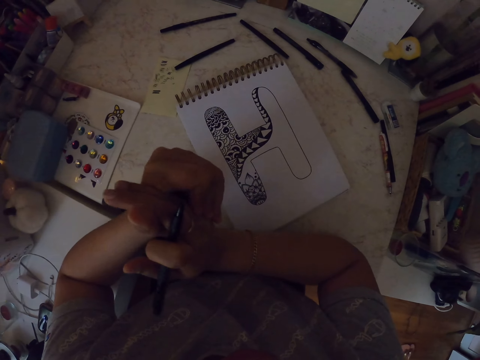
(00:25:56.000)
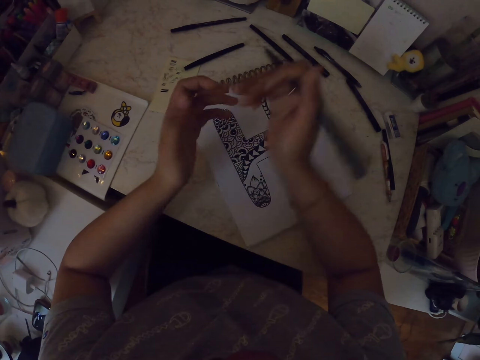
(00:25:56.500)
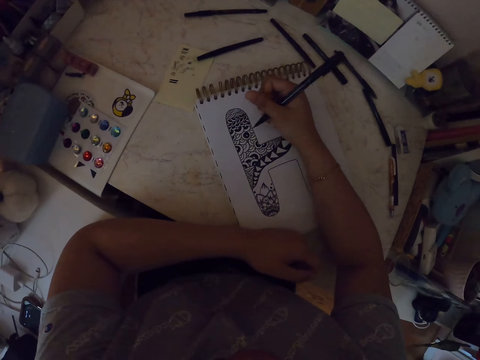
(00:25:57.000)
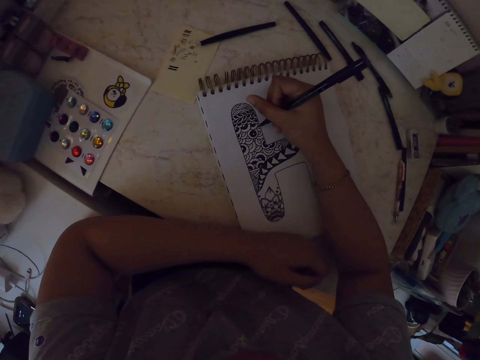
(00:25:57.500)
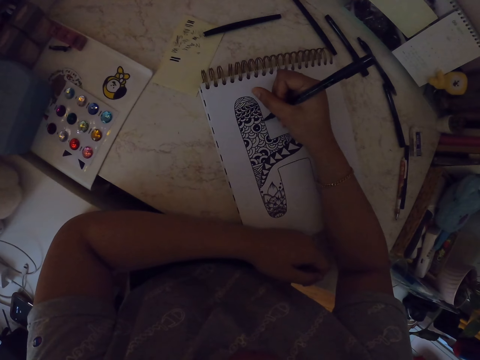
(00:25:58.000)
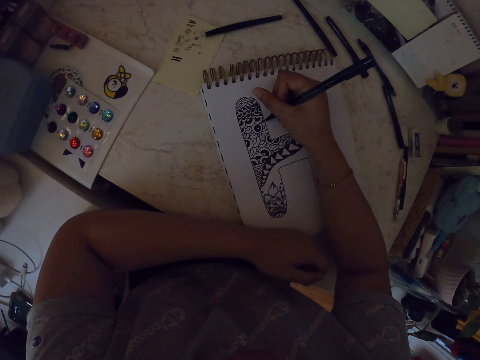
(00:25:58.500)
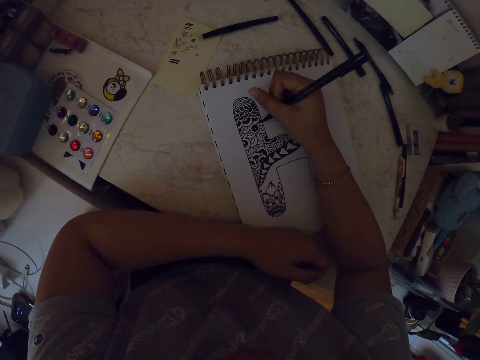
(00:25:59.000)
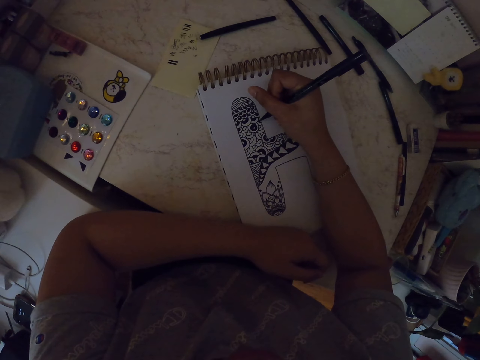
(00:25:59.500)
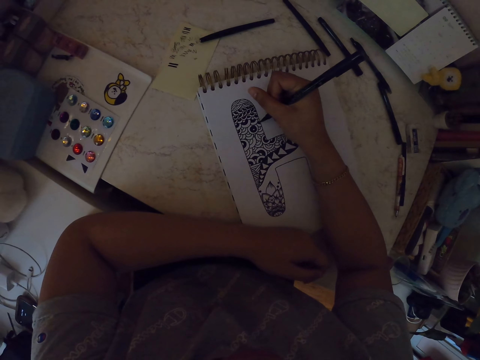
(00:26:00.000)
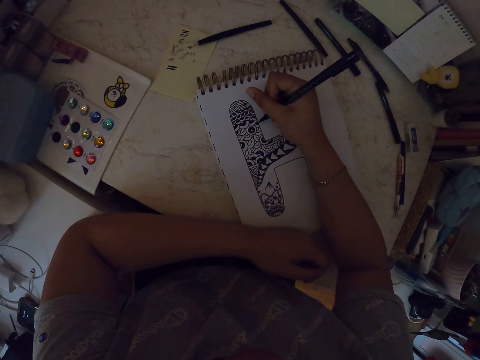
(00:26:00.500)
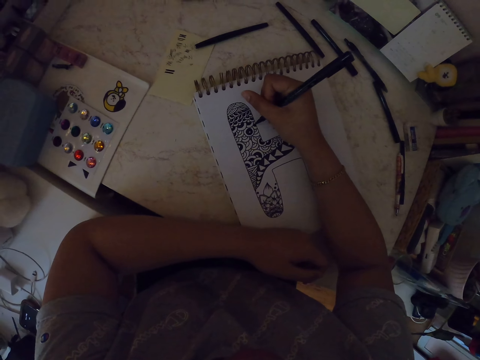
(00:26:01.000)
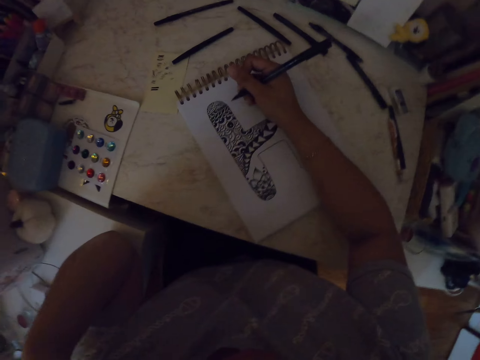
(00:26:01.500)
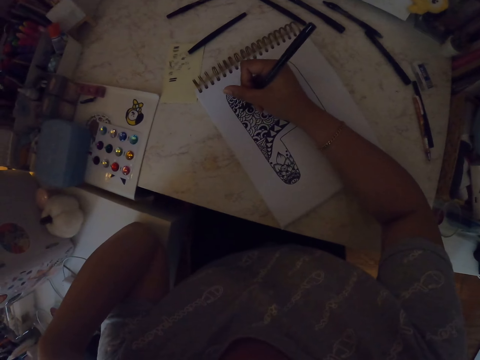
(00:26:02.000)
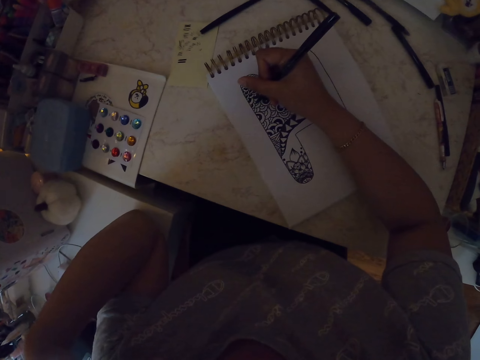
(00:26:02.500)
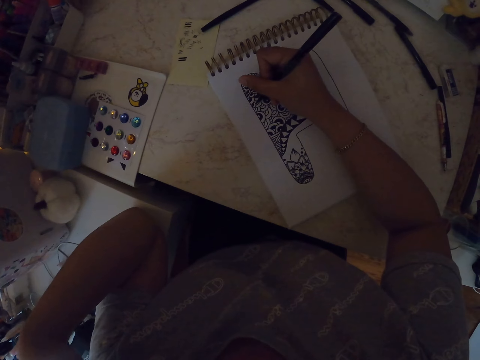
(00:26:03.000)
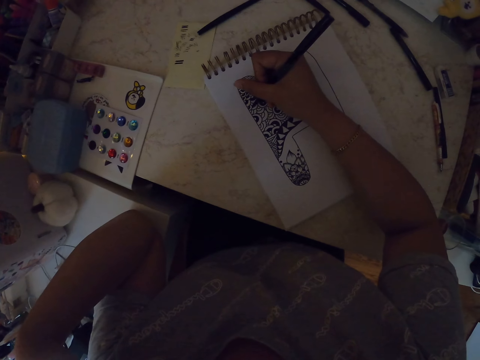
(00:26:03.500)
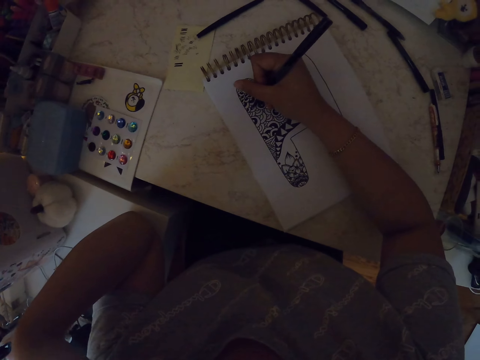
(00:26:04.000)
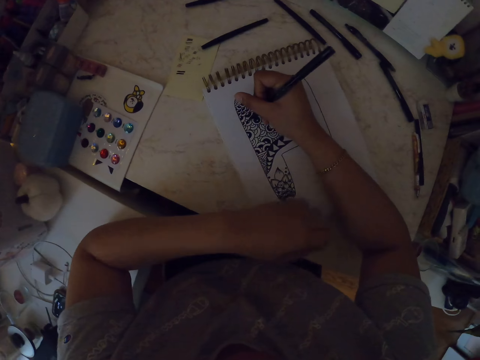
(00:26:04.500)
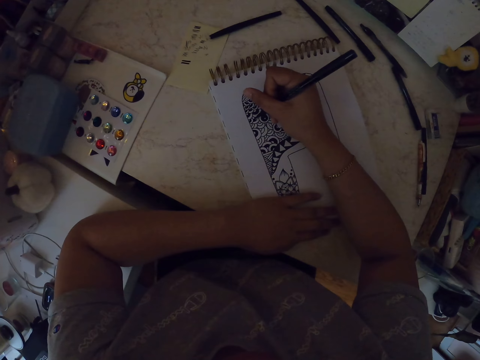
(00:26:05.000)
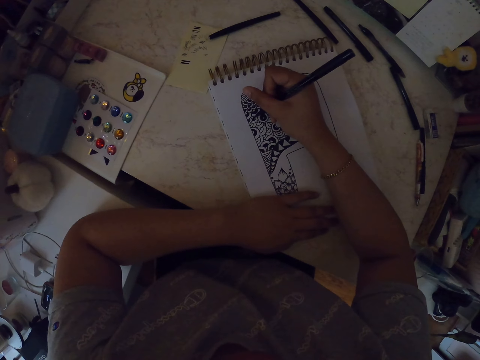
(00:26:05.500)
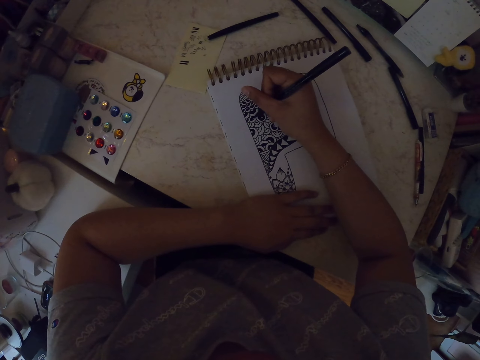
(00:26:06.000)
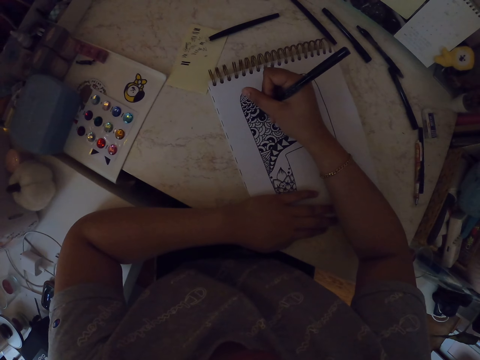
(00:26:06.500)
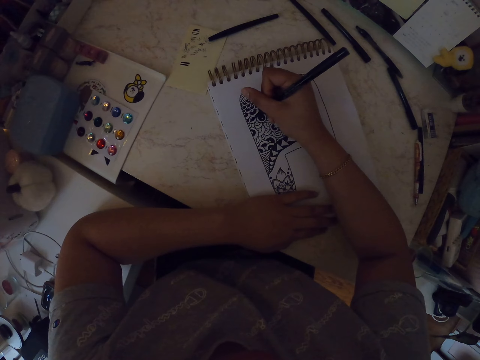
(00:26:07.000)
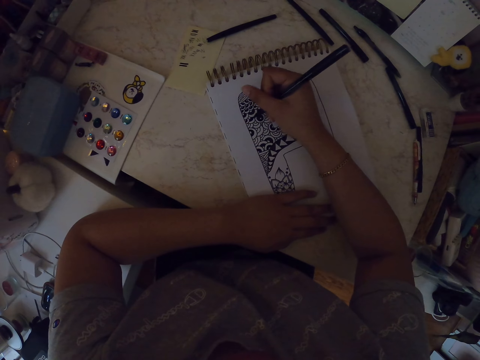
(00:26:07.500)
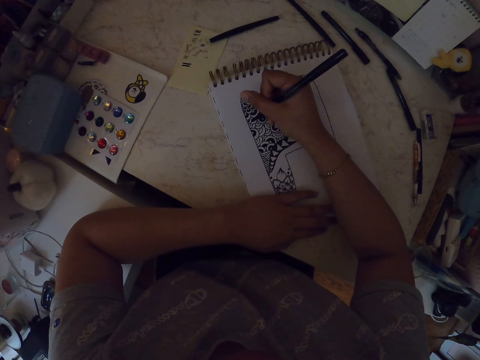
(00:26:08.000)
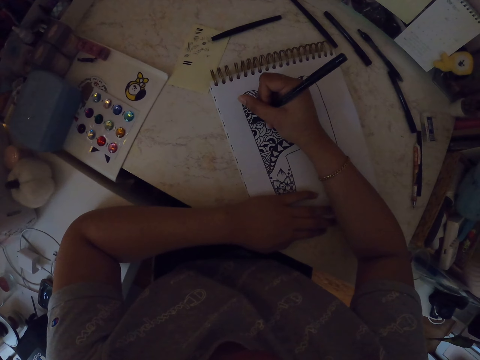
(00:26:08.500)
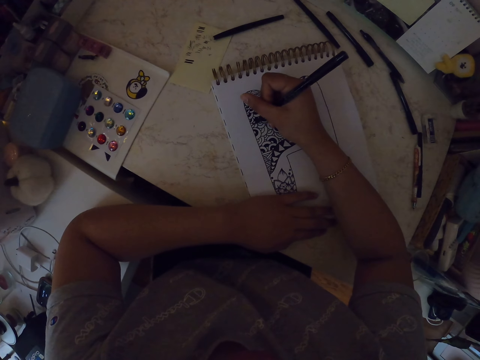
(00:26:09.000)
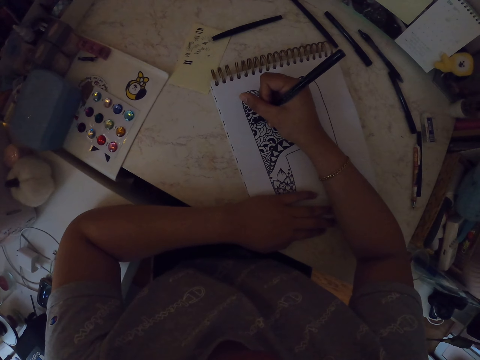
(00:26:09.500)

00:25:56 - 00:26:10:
The camera wearer draws on the drawing book using a marker pen. She scratches her face. She puts her hand on the drawing book.

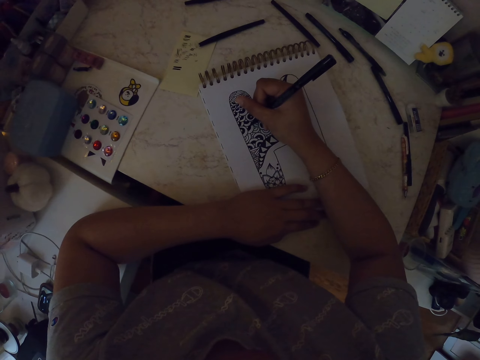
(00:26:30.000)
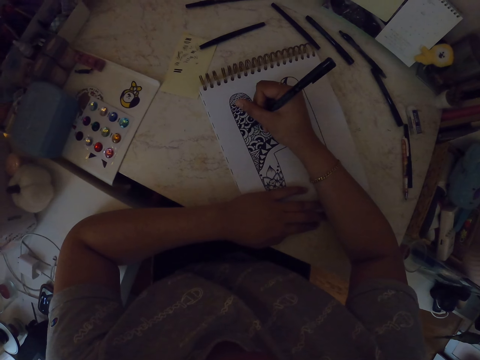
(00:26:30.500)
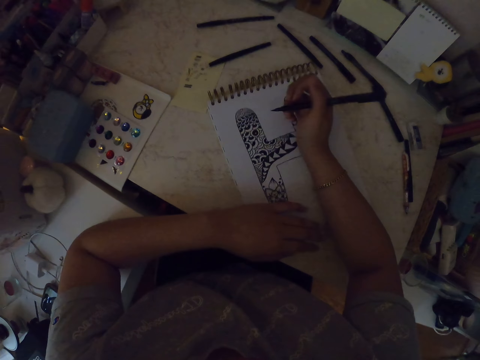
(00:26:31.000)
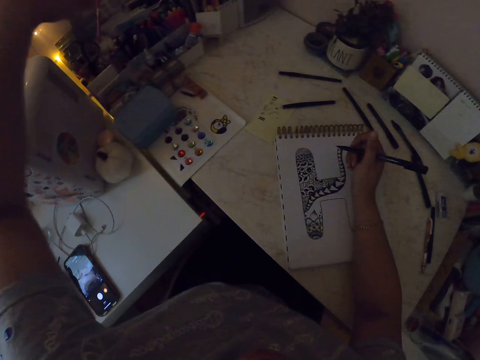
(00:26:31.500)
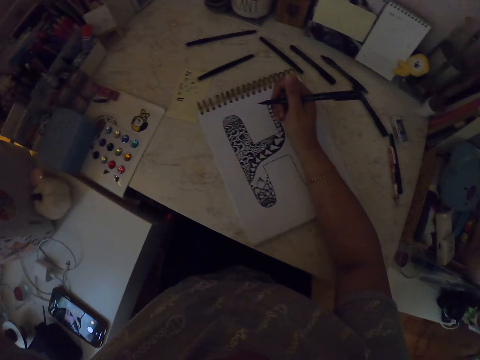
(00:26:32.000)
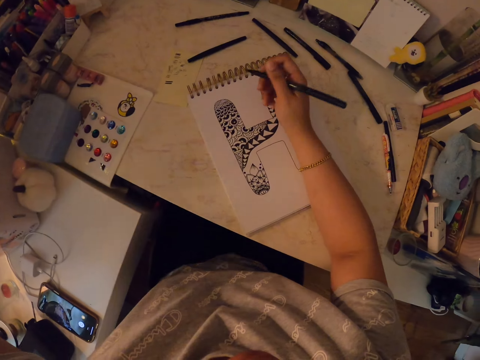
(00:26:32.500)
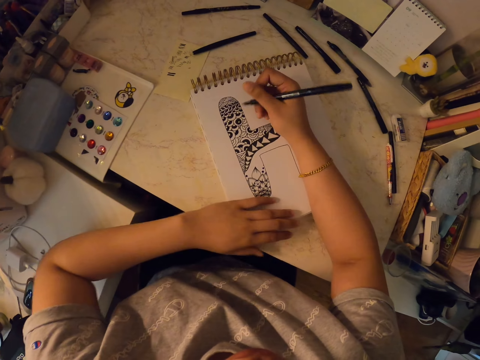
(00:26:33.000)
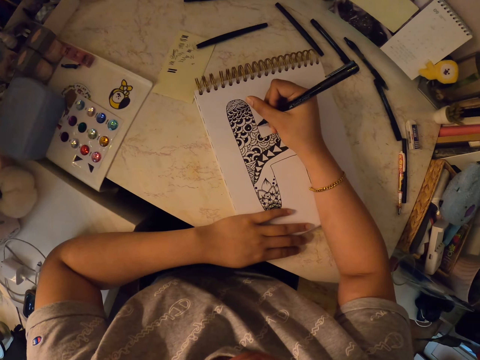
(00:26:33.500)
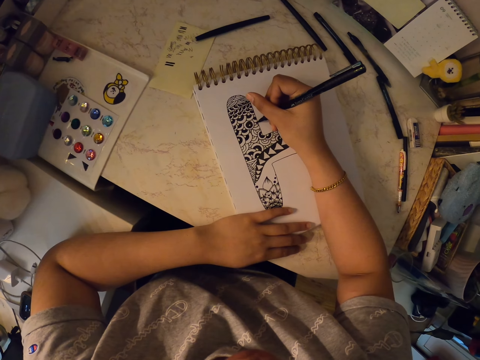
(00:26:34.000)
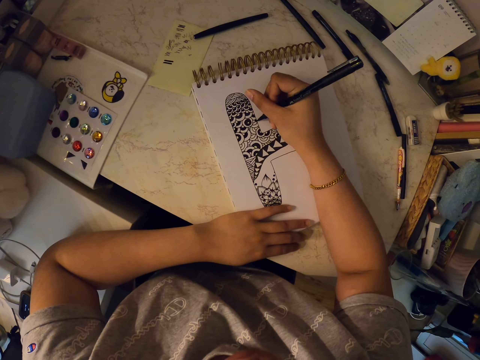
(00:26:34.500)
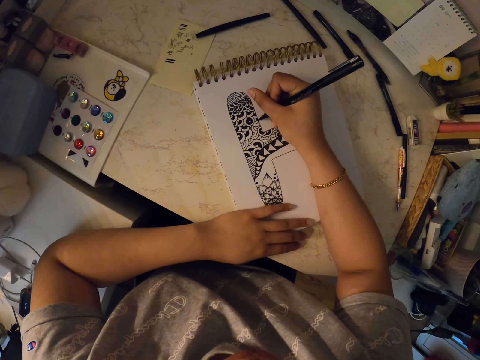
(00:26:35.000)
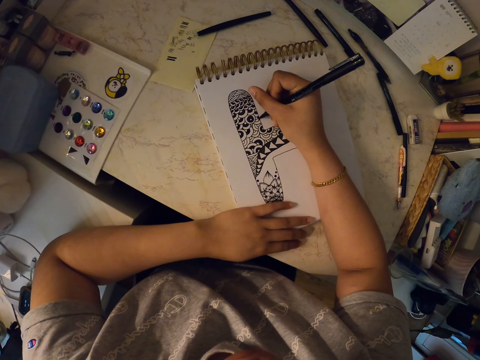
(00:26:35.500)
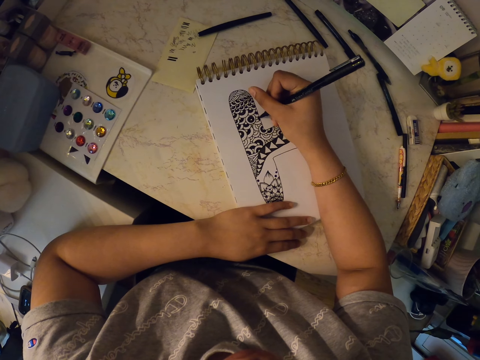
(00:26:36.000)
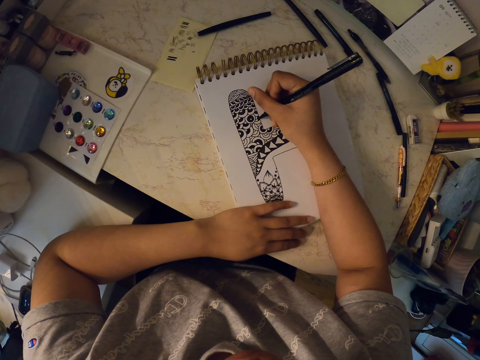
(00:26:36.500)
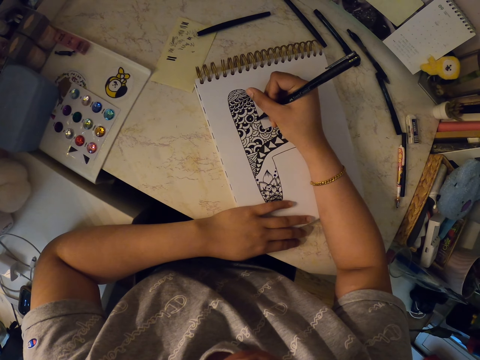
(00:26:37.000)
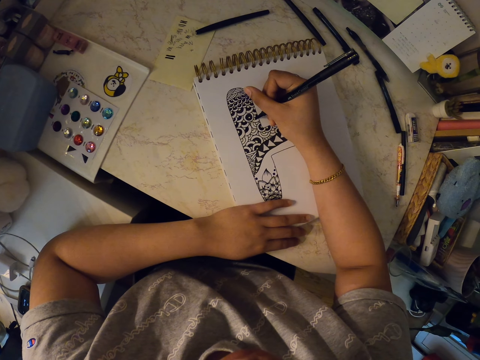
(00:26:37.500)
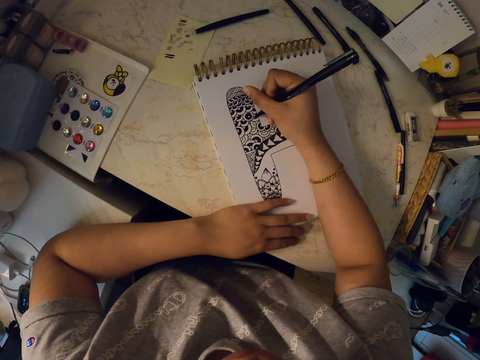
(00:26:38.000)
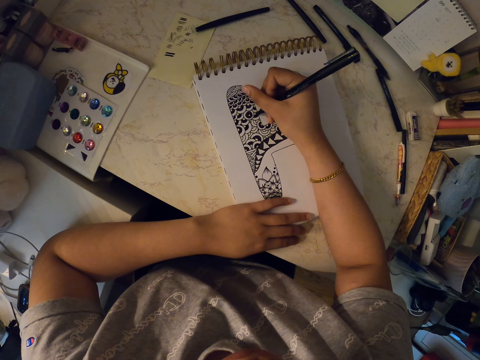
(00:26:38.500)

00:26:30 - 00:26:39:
The camera wearer switches on the light. She puts her hand on the drawing book. She draws on the drawing book using a marker pen.

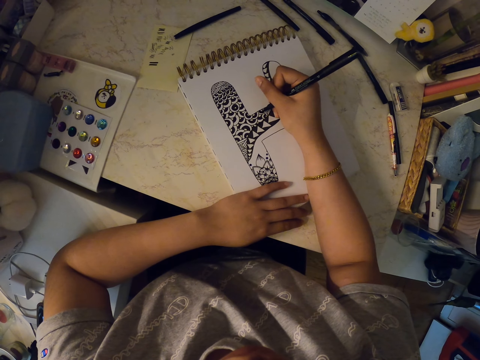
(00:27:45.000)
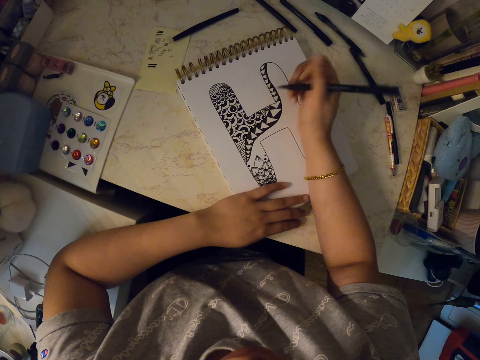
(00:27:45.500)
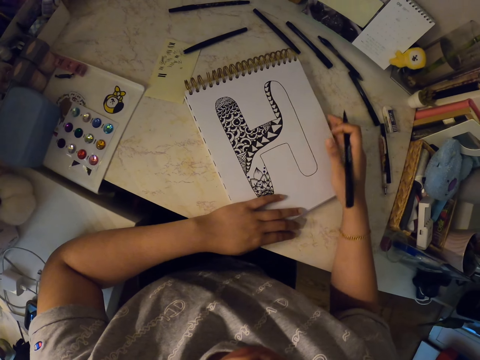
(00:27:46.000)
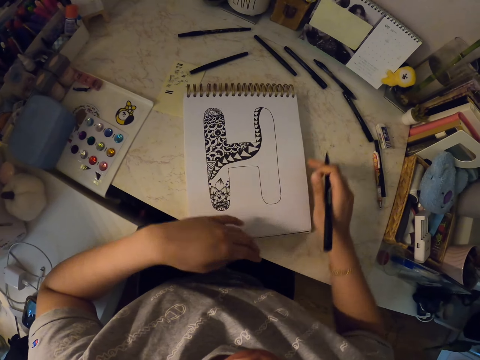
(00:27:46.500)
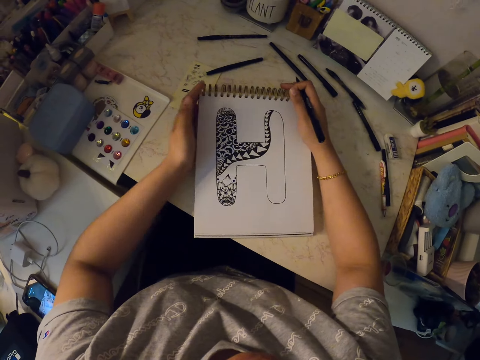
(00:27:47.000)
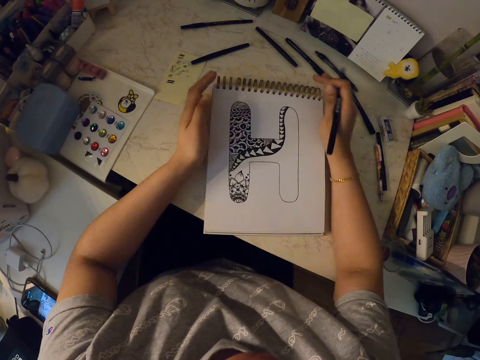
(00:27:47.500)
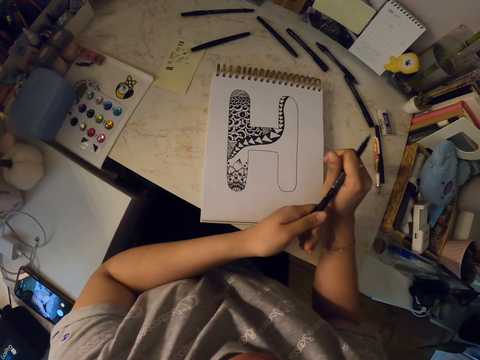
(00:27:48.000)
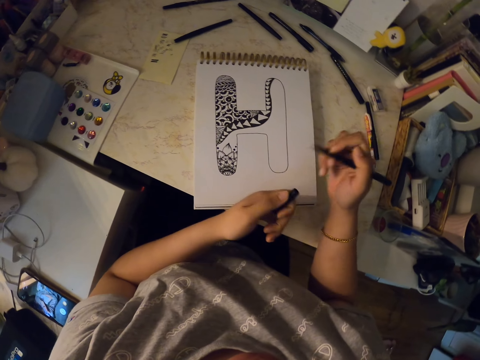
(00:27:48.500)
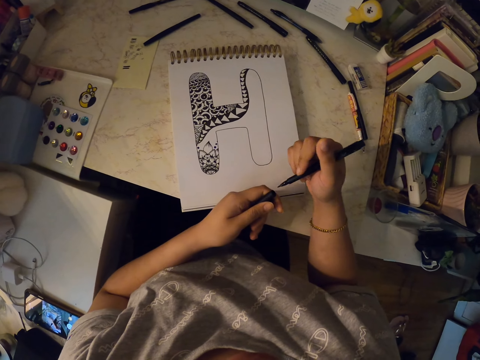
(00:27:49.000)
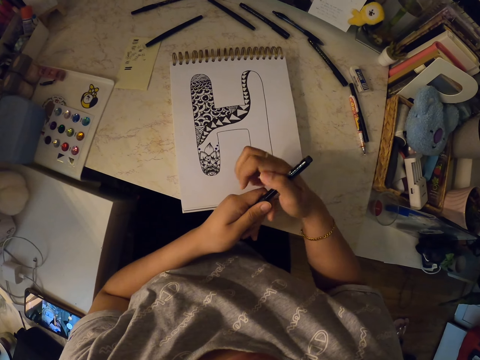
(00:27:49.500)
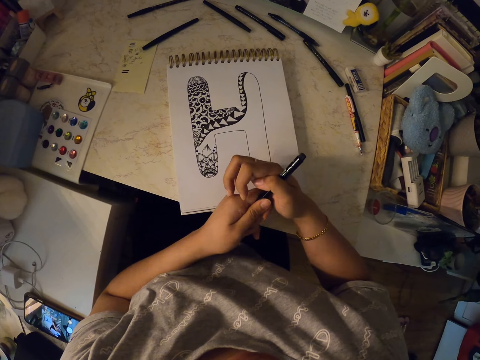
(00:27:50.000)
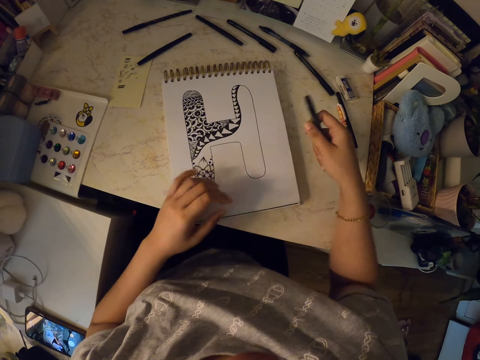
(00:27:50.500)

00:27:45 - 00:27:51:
The camera wearer moves the drawing book. They pull the lid of the marker pen. They cover the marker pen.
